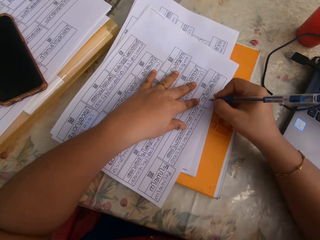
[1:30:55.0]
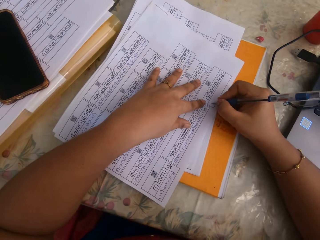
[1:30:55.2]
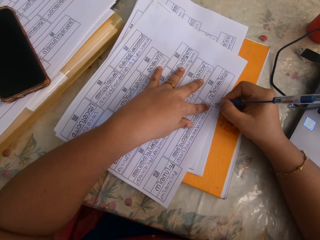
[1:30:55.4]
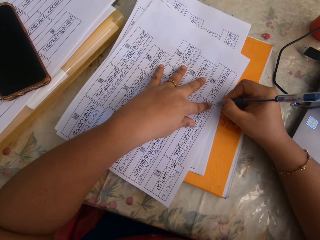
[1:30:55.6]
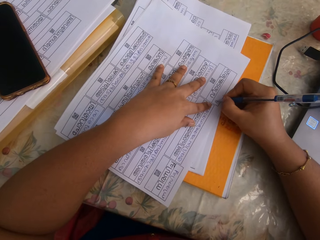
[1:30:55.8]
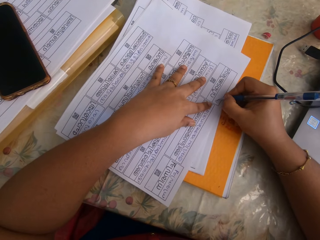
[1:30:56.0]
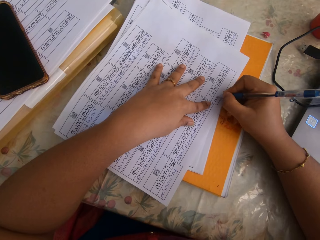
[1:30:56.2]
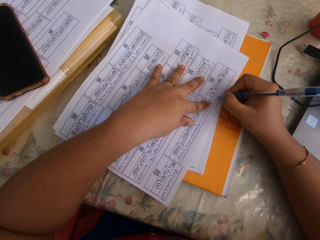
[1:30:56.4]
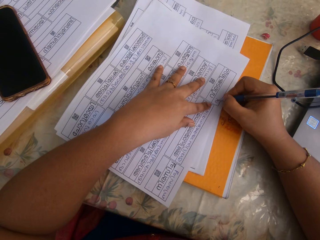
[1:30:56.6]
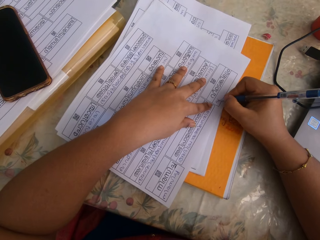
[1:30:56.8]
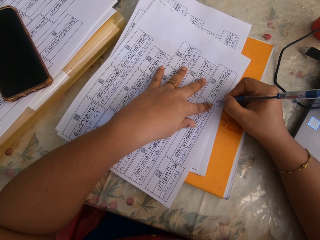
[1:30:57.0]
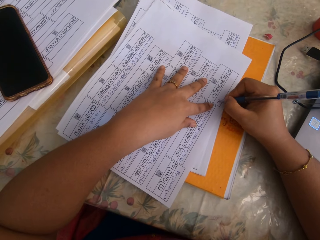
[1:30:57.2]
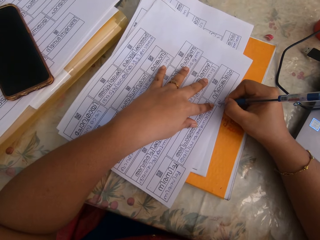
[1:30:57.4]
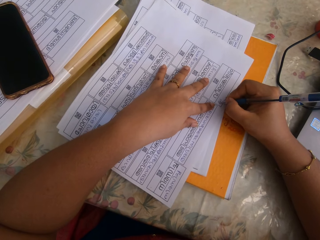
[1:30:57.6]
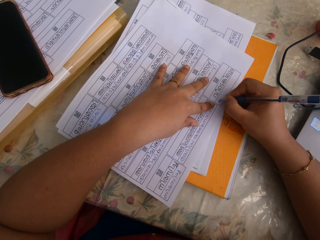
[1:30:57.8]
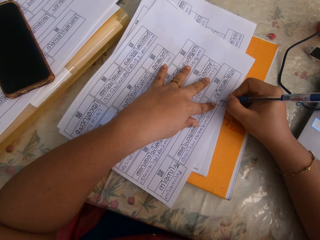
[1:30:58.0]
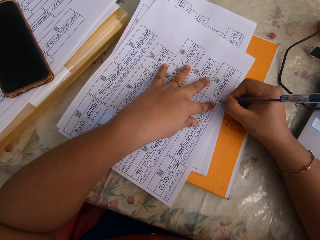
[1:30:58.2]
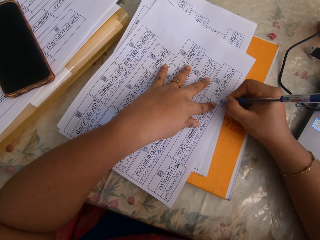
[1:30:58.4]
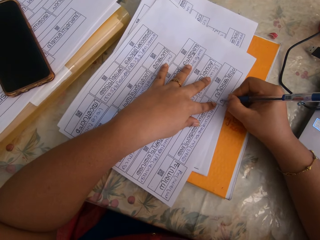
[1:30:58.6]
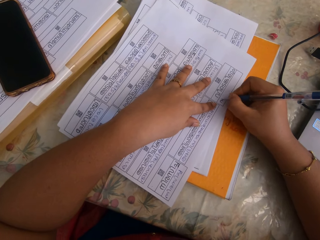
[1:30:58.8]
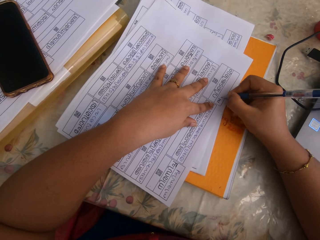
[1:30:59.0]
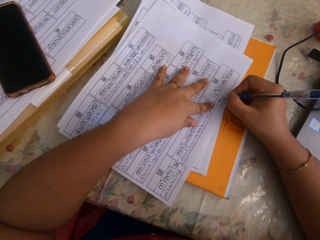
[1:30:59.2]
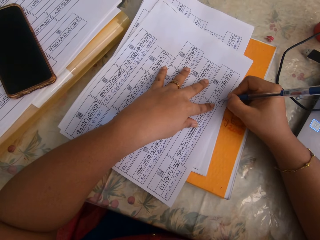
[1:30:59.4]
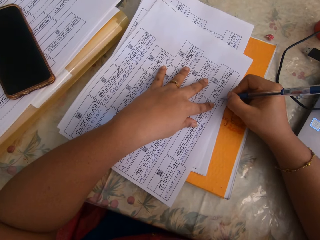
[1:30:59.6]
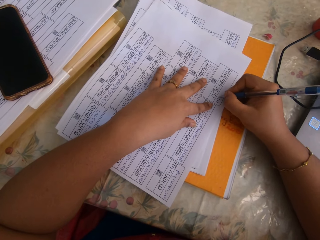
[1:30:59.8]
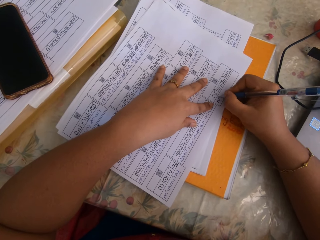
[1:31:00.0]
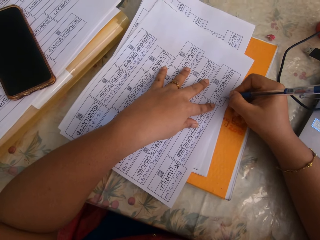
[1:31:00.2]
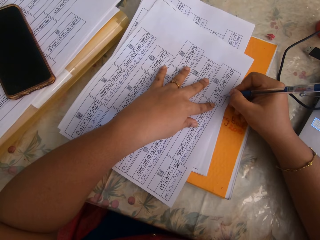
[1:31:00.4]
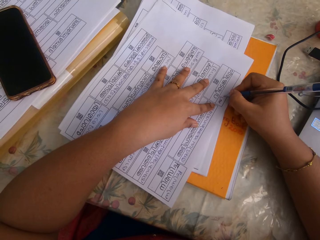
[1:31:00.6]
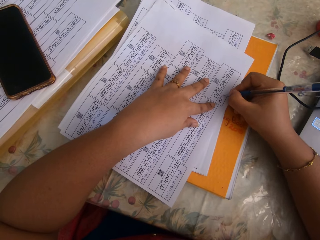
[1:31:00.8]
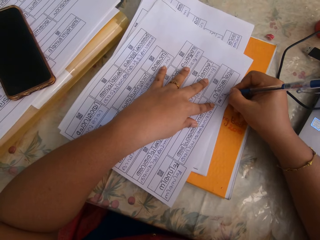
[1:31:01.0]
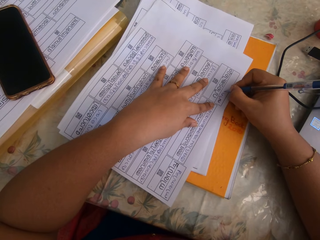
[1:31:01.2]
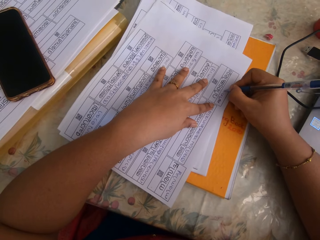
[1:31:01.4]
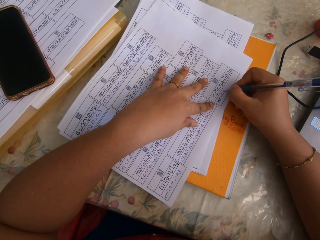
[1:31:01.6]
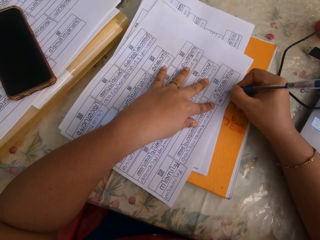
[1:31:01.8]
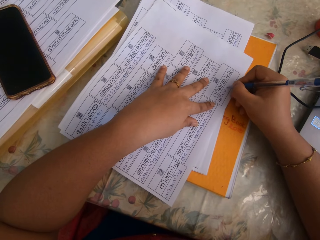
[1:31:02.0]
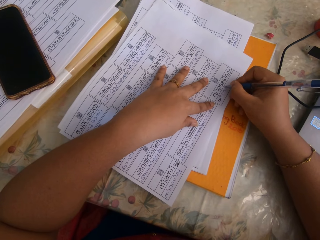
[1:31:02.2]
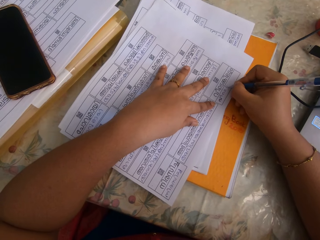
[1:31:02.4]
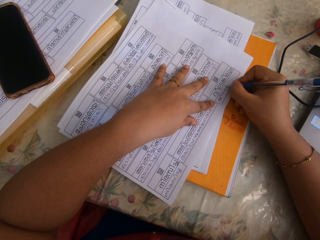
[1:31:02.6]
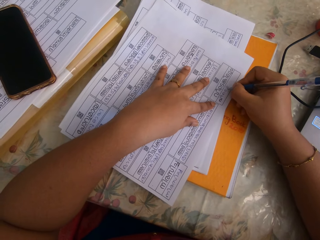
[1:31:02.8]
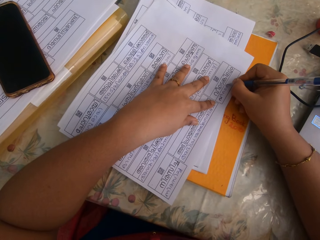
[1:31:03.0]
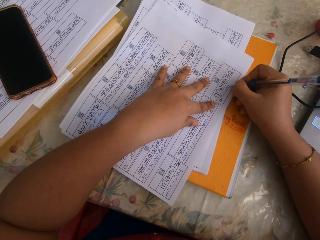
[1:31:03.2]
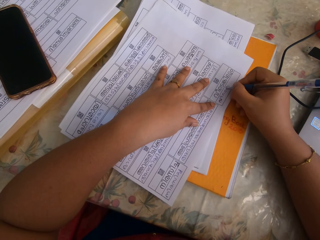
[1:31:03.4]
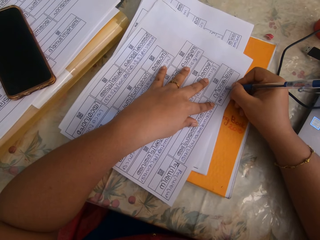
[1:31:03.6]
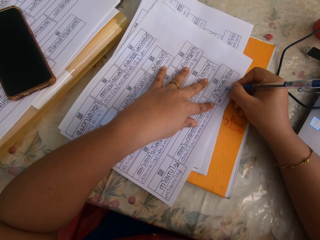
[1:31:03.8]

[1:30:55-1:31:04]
The camera wearer places her left hand on the piece of paper. She writes on the piece of paper with the pen in her right hand. She writes on the piece of paper again.

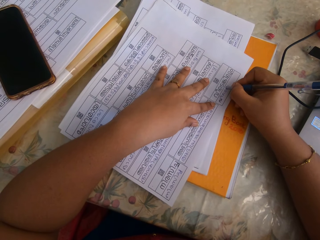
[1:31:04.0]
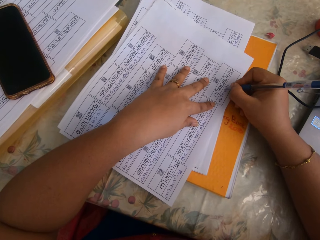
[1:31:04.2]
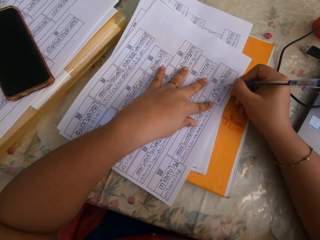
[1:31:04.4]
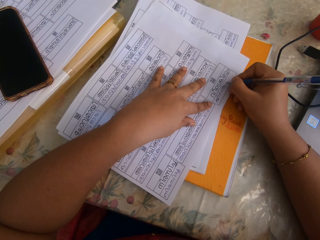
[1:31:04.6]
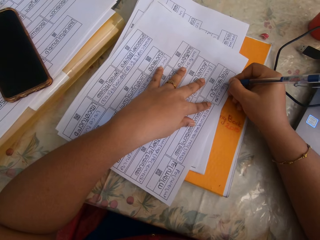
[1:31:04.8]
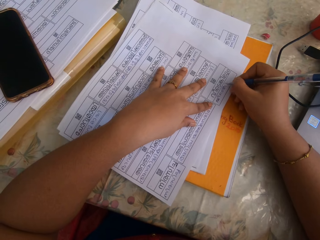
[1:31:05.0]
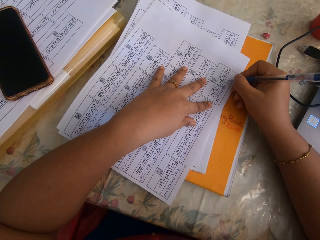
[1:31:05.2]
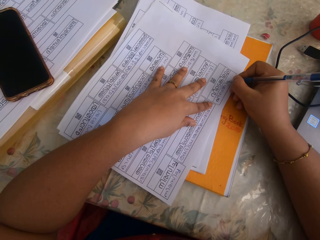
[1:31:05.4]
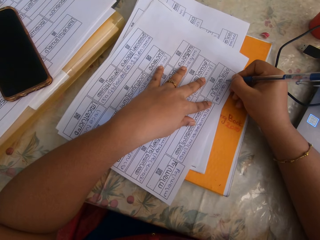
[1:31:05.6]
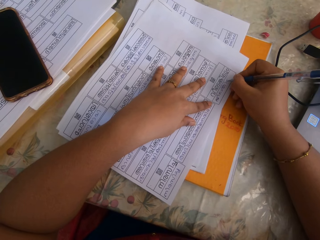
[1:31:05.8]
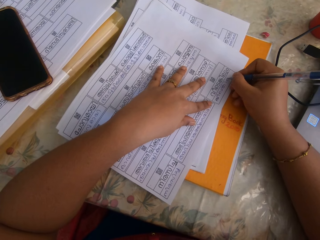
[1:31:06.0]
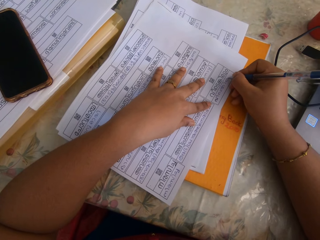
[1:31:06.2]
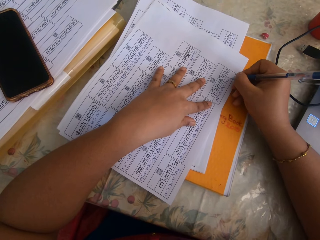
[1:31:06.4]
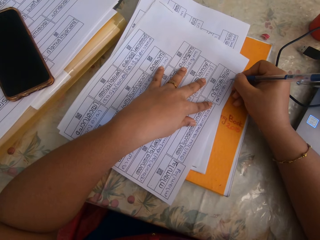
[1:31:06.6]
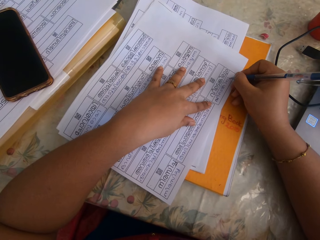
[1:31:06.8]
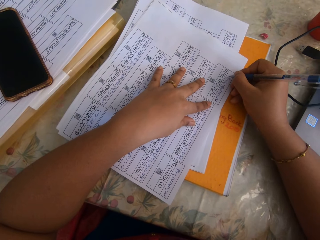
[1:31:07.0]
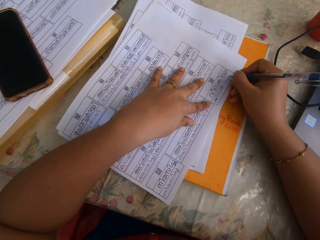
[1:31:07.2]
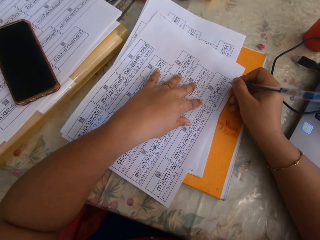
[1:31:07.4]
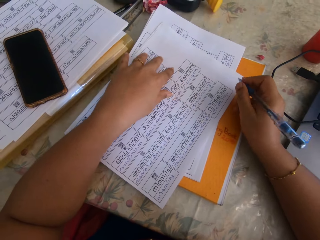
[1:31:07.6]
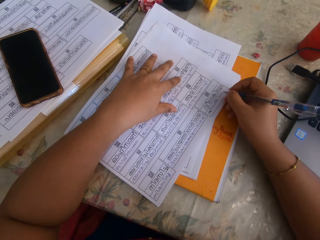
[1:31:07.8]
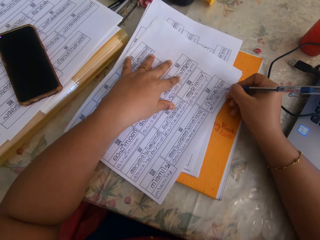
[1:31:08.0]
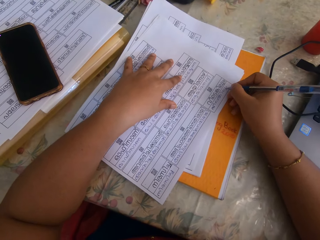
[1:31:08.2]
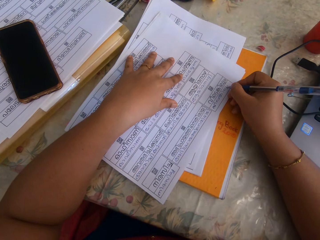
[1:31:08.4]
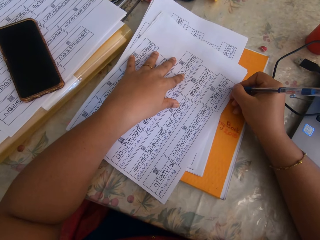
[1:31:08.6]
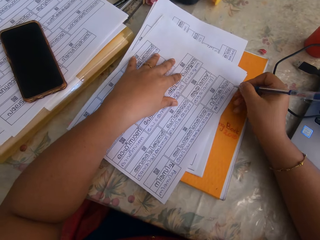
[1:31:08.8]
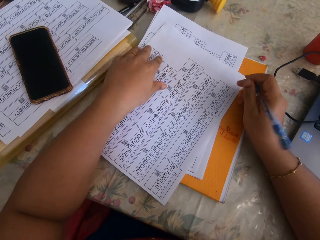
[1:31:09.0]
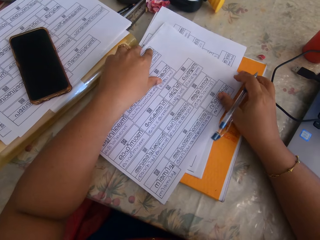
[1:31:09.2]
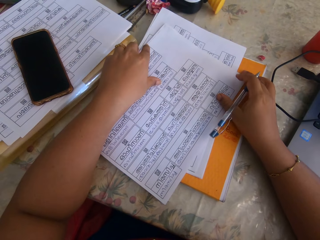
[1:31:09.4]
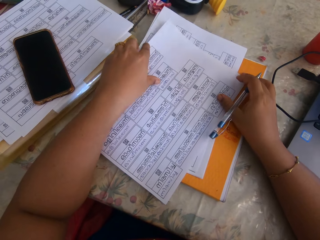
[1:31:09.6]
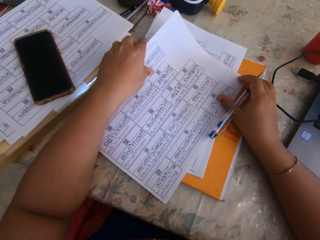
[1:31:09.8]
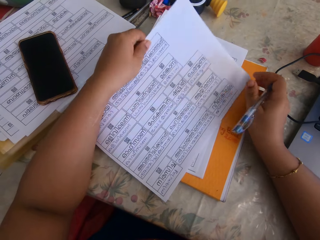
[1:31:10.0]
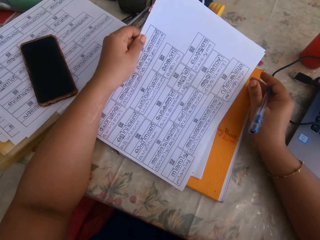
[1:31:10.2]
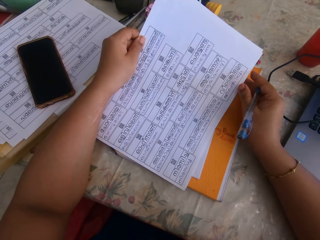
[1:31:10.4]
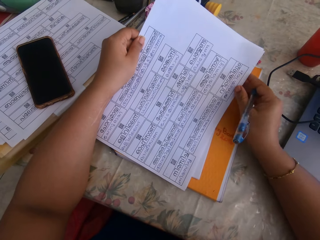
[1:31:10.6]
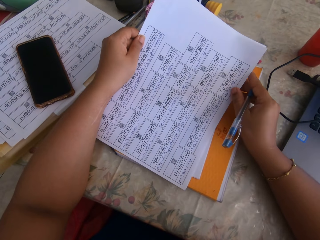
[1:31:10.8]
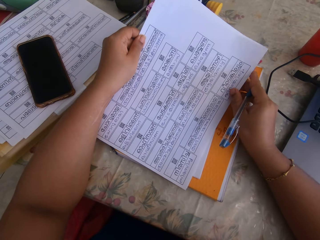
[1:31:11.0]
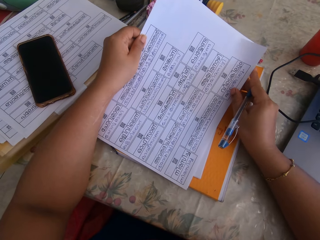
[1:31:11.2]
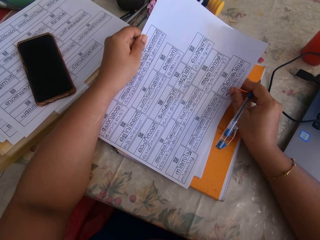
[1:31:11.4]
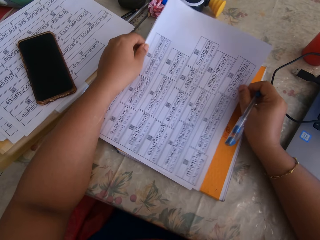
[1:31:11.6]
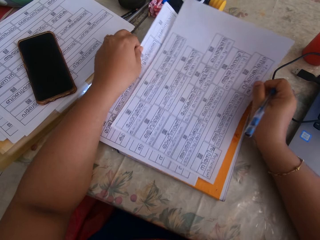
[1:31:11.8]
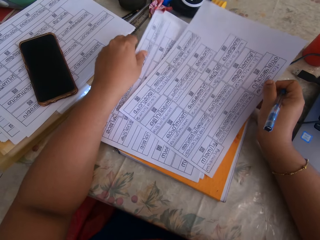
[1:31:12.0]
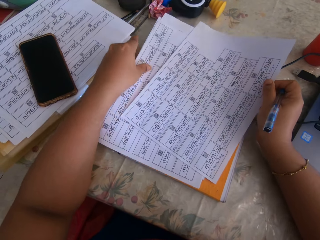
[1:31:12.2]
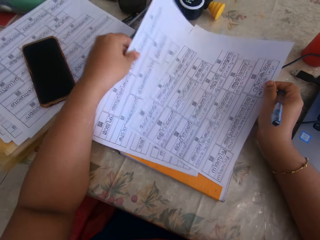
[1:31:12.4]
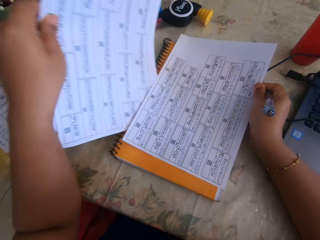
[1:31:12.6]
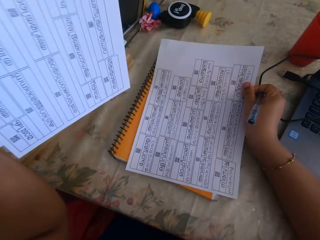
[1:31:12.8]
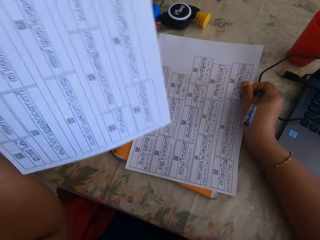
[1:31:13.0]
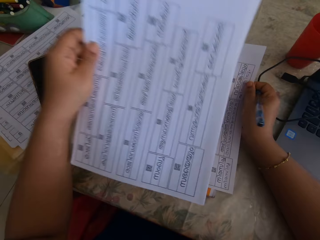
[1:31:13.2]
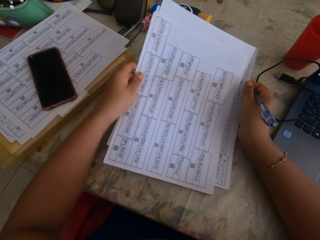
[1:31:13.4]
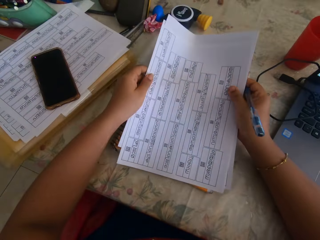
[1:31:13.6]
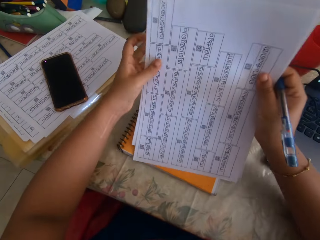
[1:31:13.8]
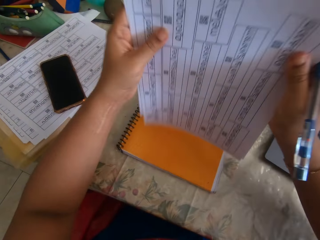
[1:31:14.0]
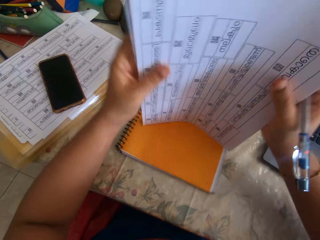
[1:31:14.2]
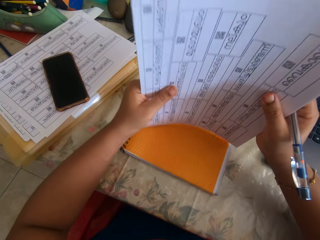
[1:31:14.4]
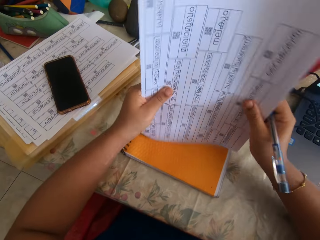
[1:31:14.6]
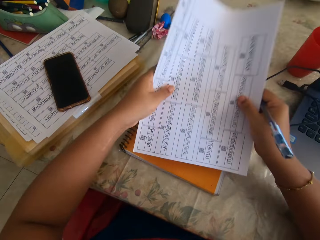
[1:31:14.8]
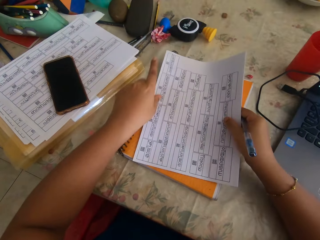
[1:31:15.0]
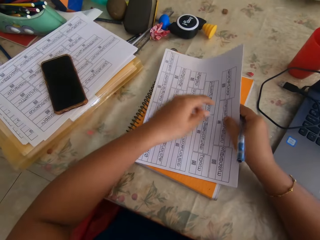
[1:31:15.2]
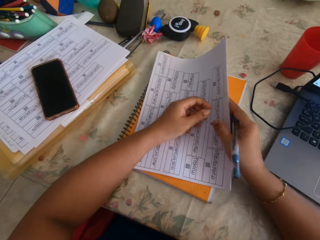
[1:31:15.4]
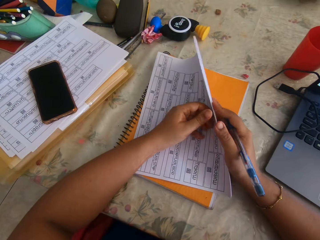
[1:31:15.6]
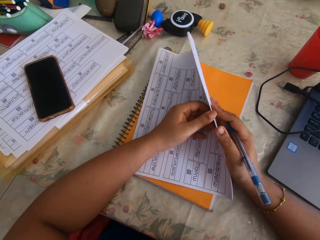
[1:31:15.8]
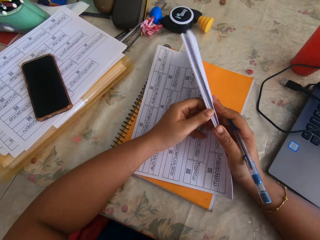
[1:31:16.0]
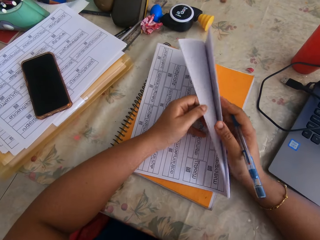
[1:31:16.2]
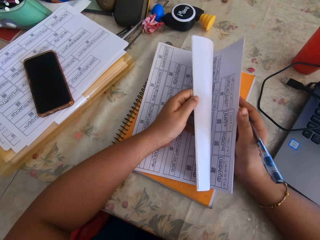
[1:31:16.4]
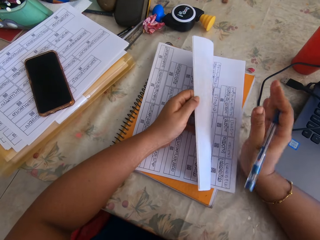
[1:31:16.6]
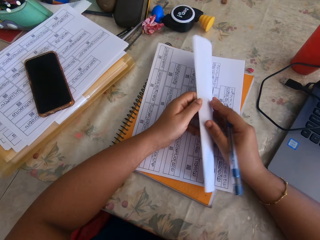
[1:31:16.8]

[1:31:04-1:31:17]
The camera wearer writes on the piece of paper. She lifts her left hand from the piece of paper, places her left hand on the piece of paper, and writes on the piece of paper with the pen in her right hand. She picks up the piece of paper from the table with her left hand. She places her right hand on the piece of paper. She takes her right hand off the piece of paper. She holds the piece of paper with her right hand. She takes the piece of paper from her left hand with her right hand. She takes some pieces of paper from the table with her left hand. She exchanges the paper. She puts the pieces of paper in her right hand. She lifts the pieces of paper from the table with both hands. She arranges the paper. She hits the pieces of paper on the table with both hands. She places the pieces of paper on the table with both hands. She flips the paper. She takes some pieces of paper from her right hand with her left hand.
